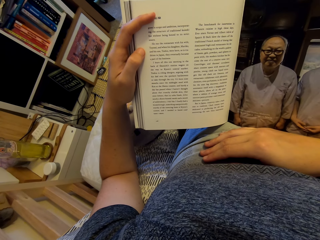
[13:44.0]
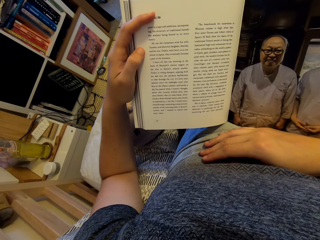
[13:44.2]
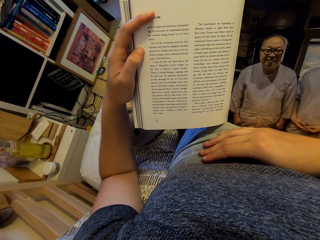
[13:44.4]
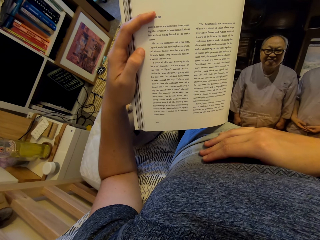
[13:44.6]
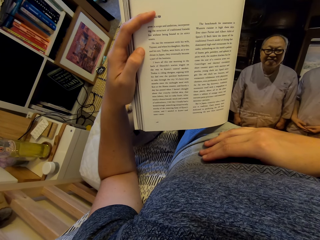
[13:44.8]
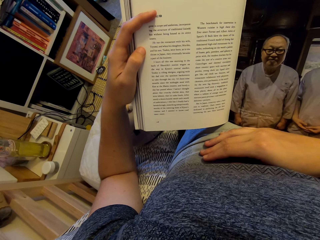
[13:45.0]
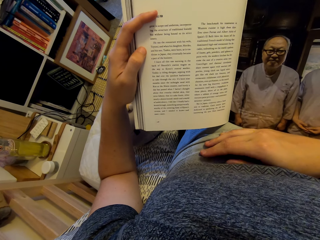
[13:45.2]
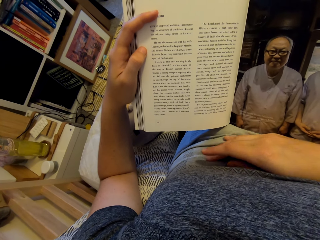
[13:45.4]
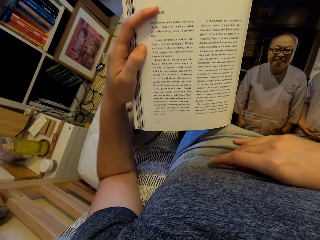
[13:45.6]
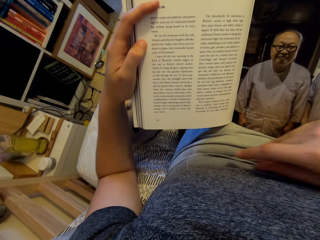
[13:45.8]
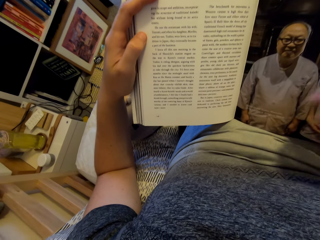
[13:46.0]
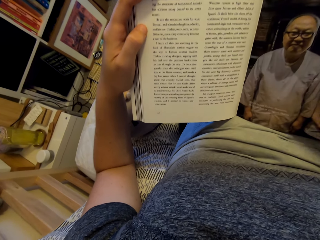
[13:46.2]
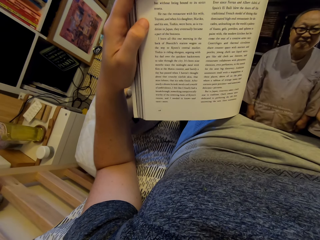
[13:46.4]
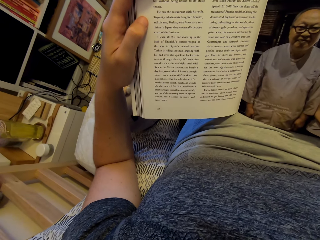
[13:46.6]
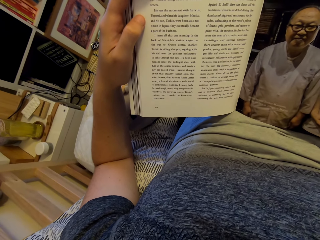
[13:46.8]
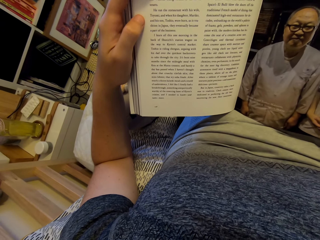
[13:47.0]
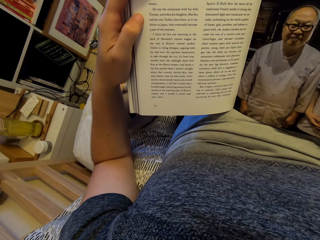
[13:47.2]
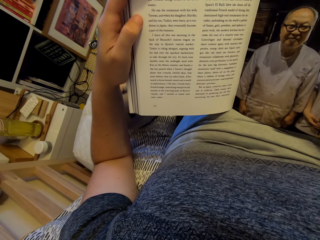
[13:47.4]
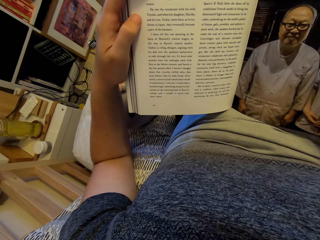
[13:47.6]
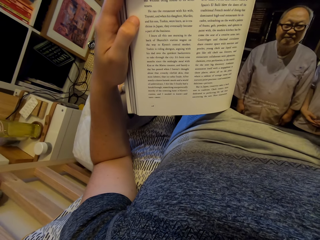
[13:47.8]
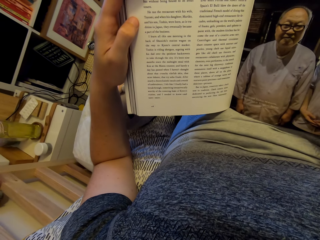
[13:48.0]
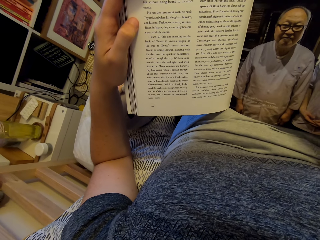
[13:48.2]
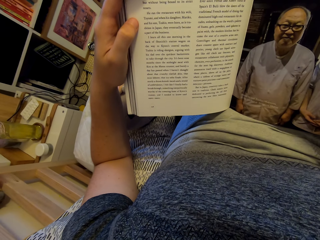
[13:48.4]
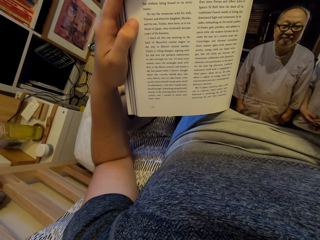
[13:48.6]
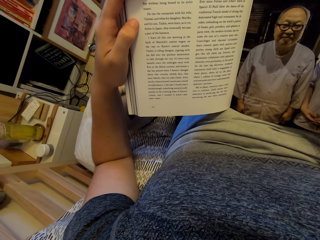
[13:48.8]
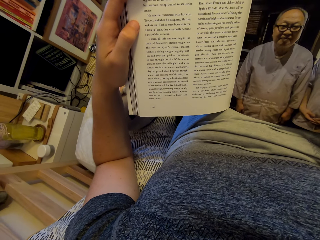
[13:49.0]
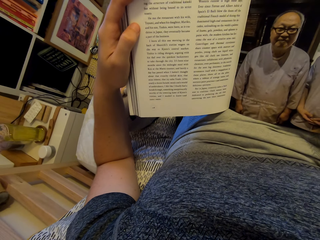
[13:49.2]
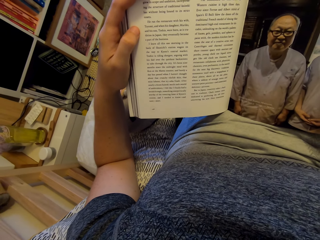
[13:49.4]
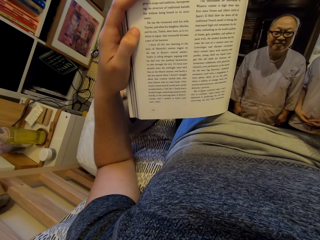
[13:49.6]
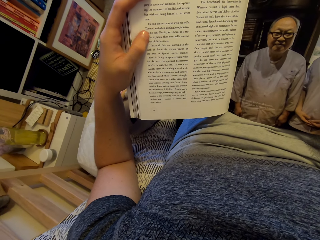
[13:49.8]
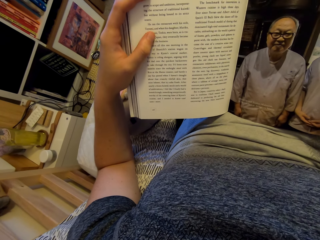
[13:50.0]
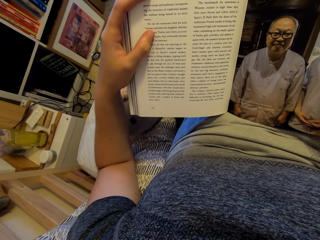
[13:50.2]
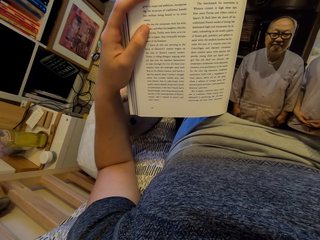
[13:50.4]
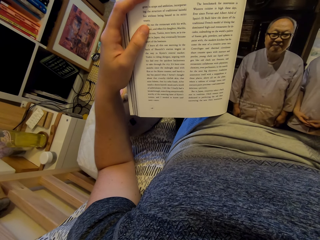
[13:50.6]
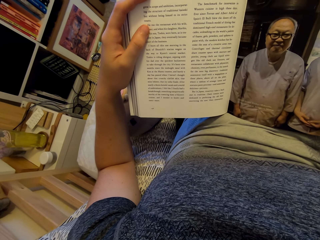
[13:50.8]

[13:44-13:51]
The camera wearer removes the right hand from the stomach.

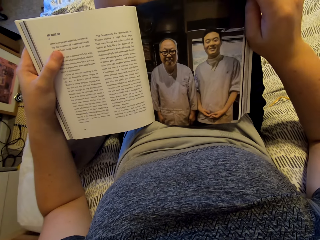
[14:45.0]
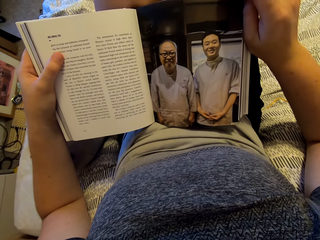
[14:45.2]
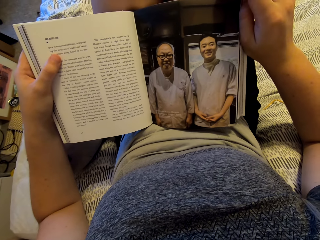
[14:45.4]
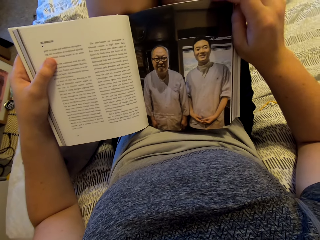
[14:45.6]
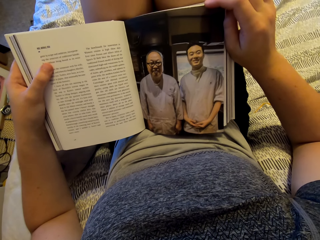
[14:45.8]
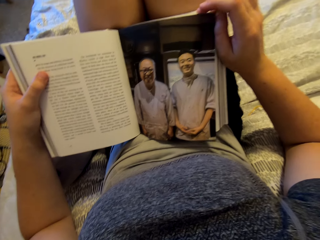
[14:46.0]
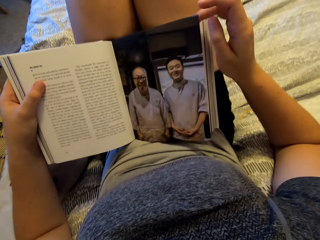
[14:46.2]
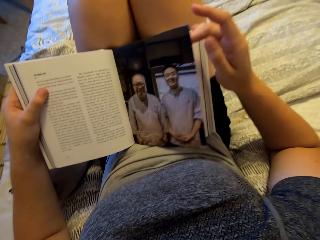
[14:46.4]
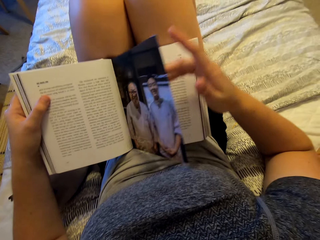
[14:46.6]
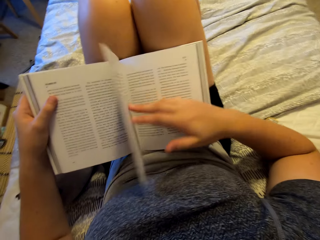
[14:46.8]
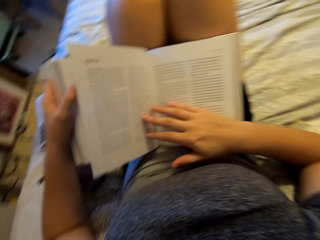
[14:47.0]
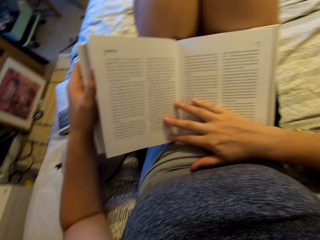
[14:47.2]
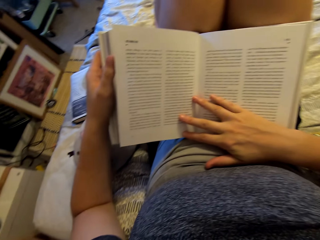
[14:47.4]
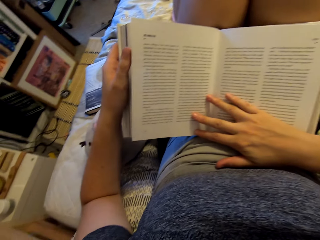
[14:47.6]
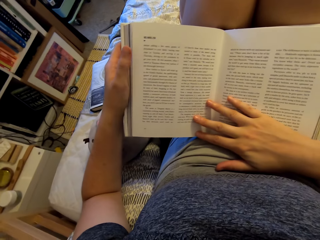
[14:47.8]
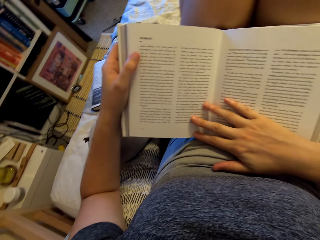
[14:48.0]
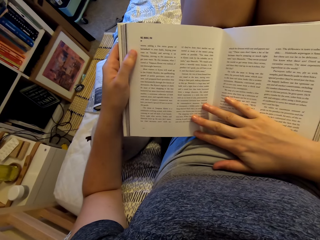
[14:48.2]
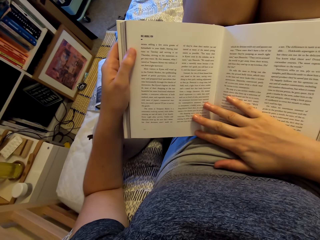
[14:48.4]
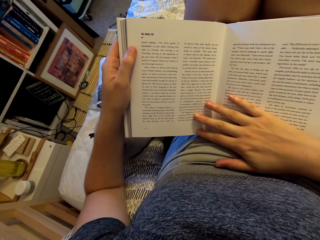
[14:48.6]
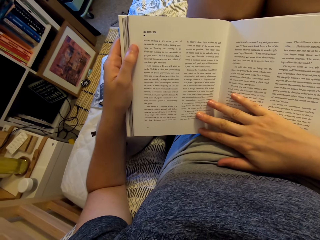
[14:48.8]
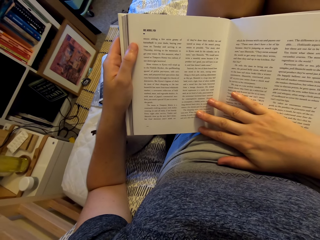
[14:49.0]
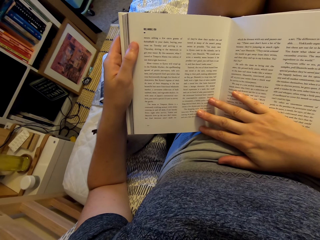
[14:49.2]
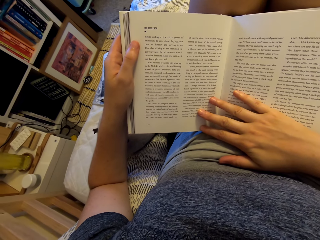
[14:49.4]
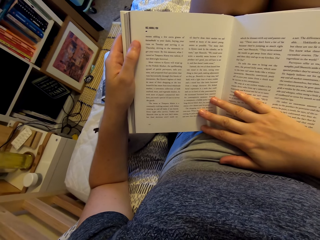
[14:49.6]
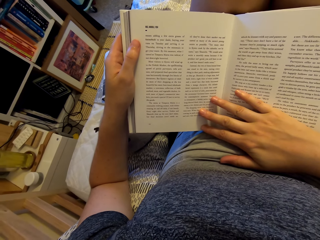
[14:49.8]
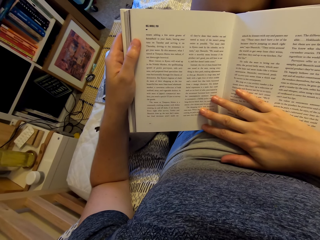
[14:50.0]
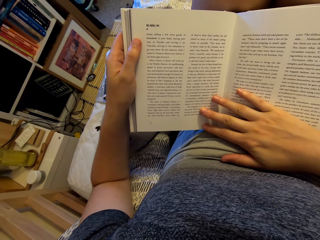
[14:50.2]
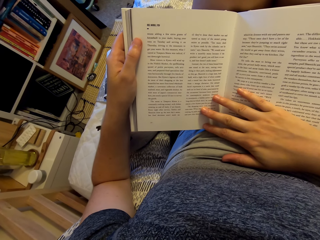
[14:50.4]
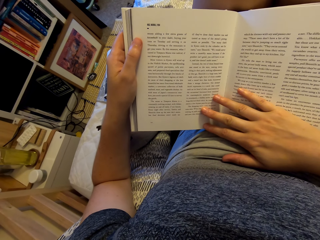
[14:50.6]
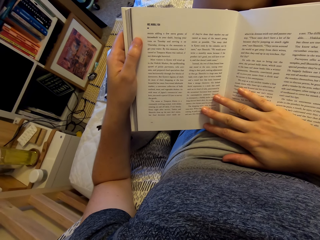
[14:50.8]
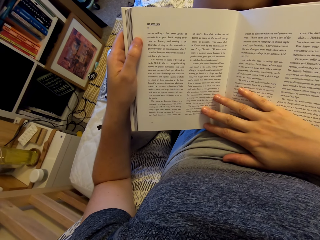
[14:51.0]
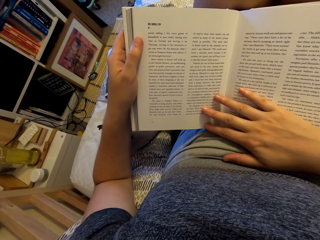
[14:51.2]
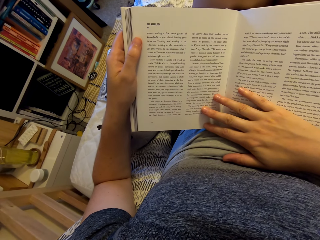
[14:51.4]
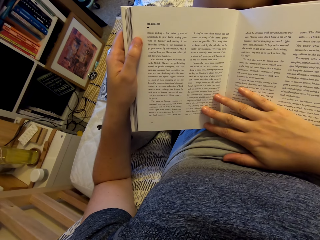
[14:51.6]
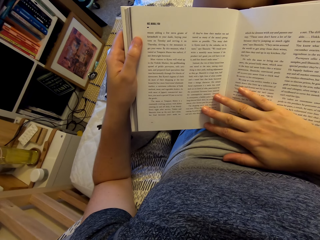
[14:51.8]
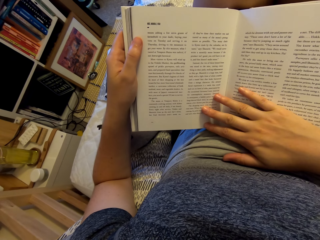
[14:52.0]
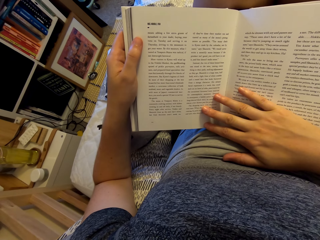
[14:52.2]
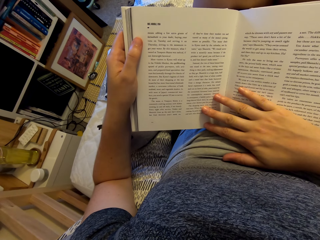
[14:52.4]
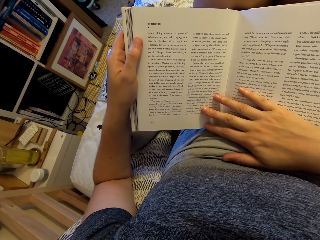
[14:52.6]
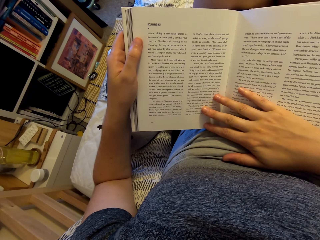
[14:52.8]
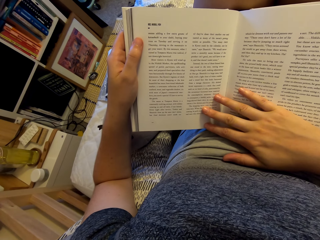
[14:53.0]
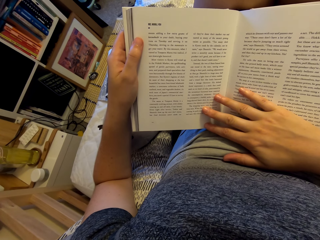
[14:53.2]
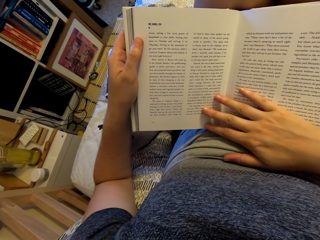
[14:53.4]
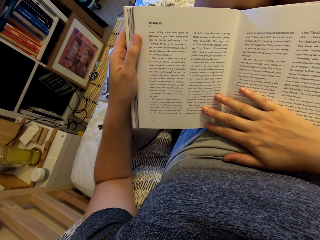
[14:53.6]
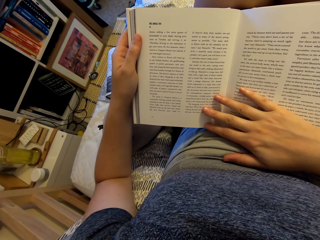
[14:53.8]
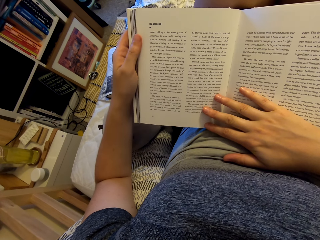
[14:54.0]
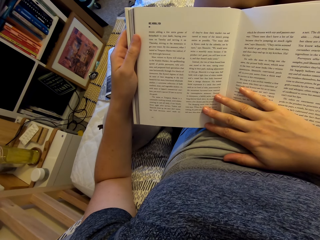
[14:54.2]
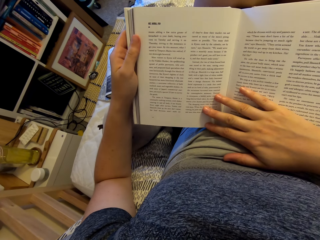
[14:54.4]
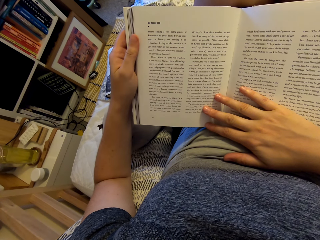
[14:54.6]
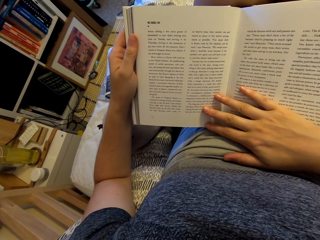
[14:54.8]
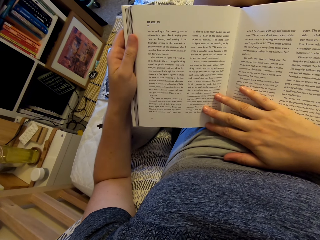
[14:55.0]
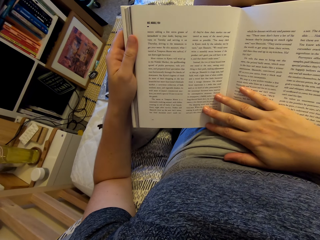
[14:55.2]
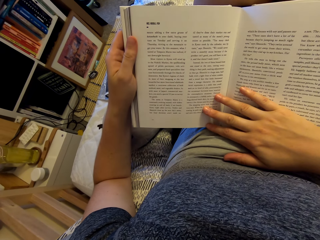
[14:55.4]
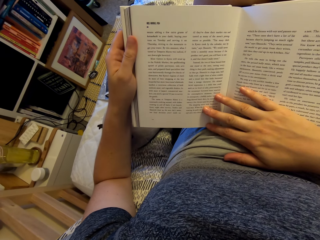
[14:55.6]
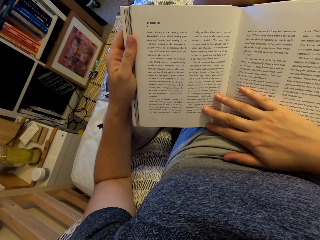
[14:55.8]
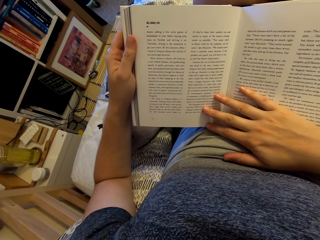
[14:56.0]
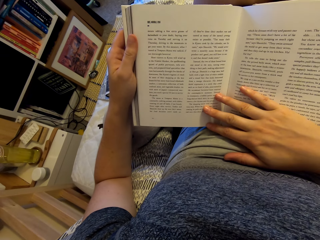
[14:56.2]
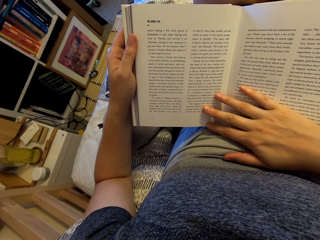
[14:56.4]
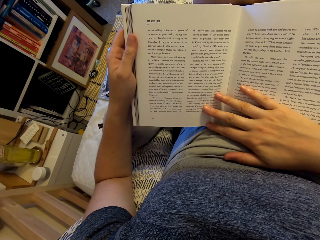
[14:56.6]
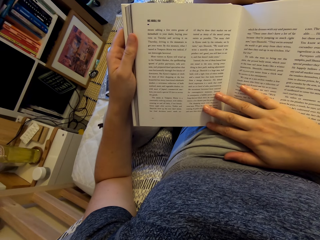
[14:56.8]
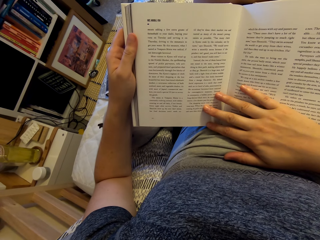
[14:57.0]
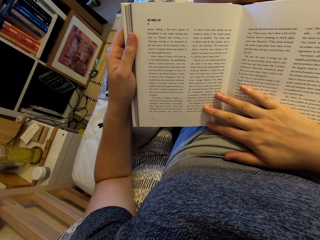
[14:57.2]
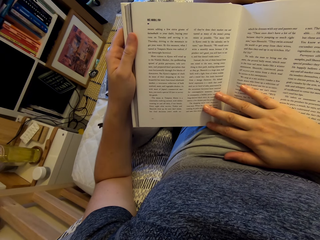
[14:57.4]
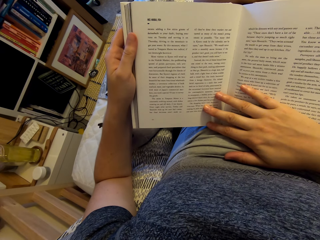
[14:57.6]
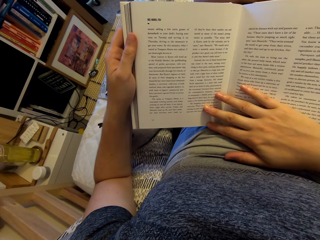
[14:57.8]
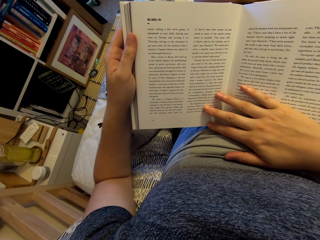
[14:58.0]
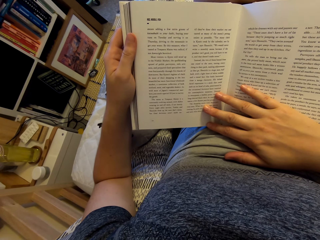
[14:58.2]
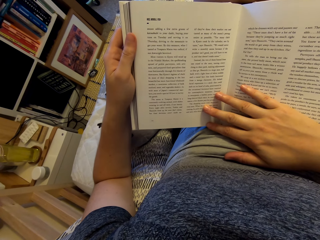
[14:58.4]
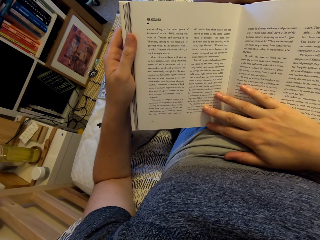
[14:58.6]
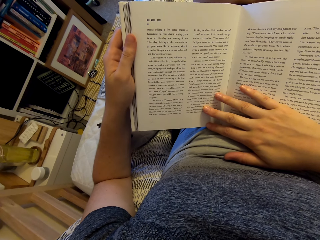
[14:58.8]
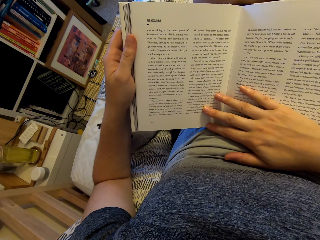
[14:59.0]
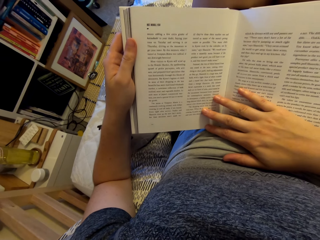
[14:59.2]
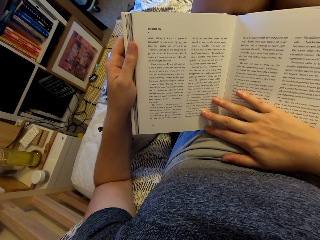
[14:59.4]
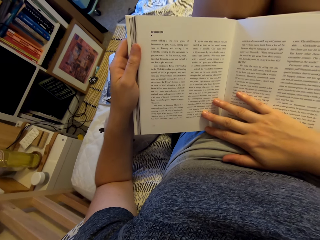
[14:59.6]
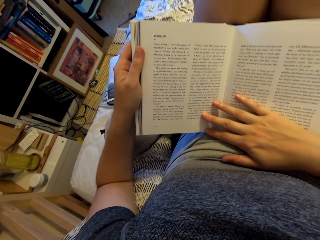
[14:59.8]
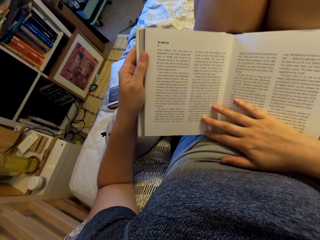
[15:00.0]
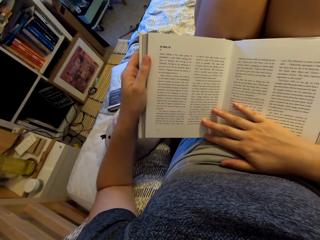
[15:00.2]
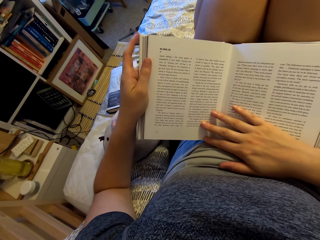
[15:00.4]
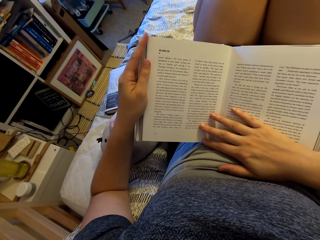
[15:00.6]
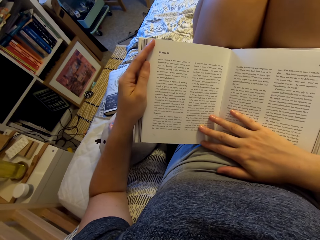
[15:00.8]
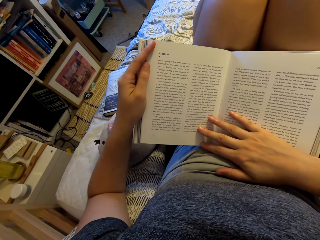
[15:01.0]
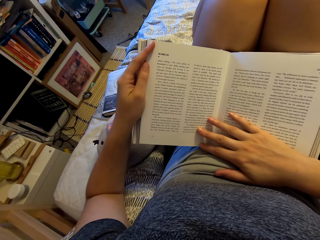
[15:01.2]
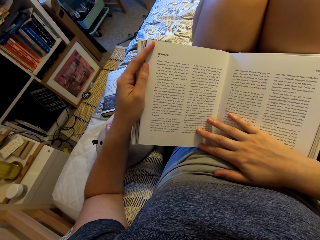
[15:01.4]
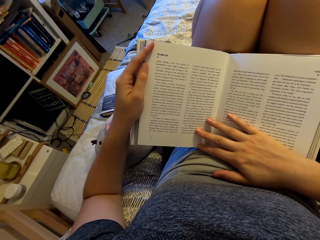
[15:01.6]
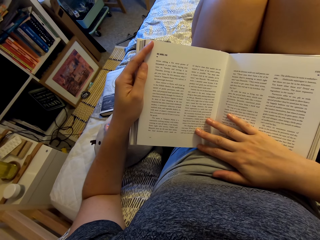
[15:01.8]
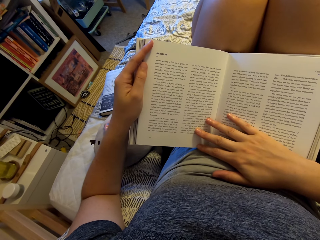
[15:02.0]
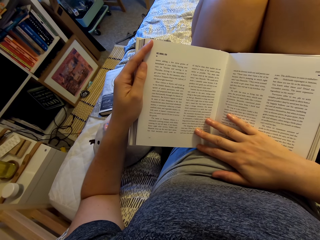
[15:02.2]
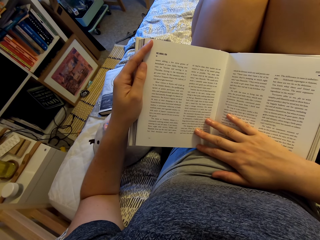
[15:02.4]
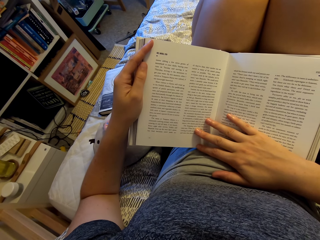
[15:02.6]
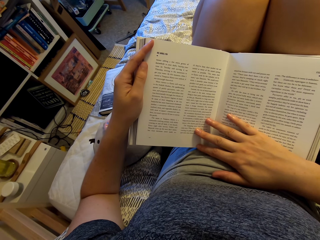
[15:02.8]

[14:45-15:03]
The camera wearer opens another page of the book. They put the right hand on the book. They read the book.
